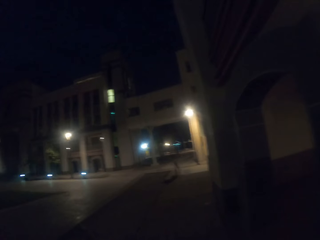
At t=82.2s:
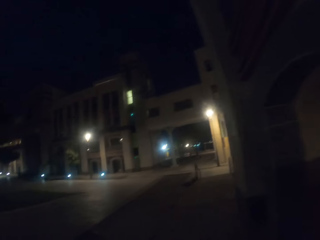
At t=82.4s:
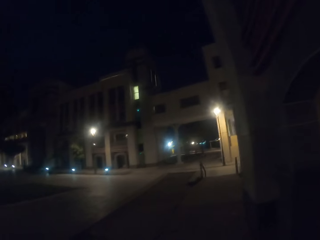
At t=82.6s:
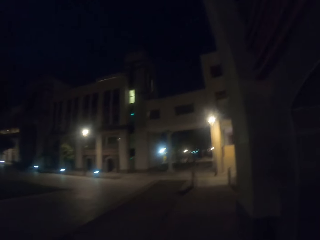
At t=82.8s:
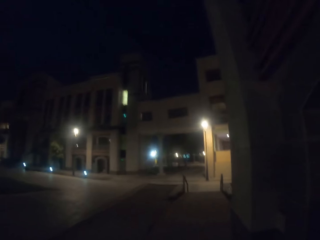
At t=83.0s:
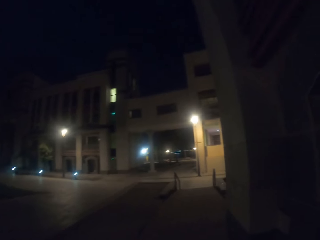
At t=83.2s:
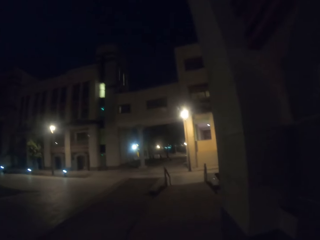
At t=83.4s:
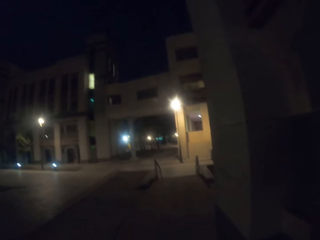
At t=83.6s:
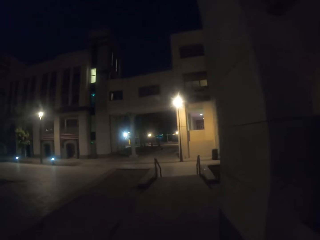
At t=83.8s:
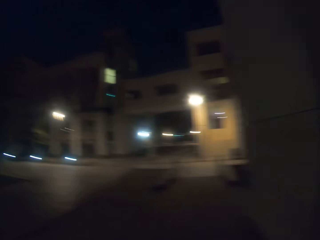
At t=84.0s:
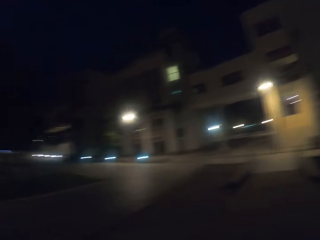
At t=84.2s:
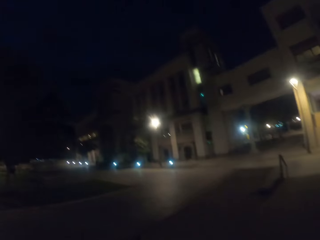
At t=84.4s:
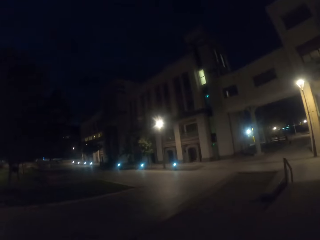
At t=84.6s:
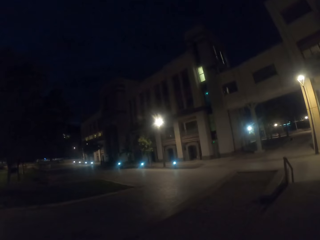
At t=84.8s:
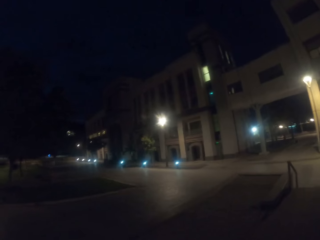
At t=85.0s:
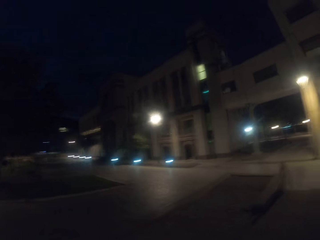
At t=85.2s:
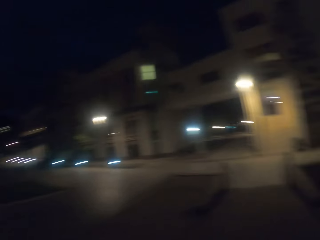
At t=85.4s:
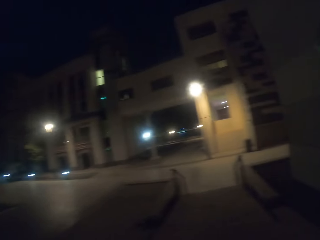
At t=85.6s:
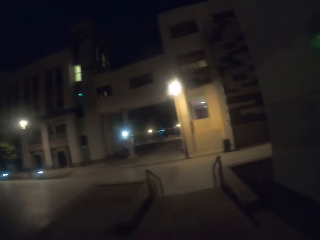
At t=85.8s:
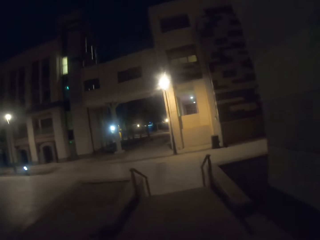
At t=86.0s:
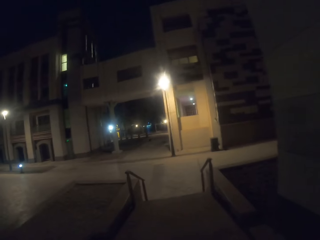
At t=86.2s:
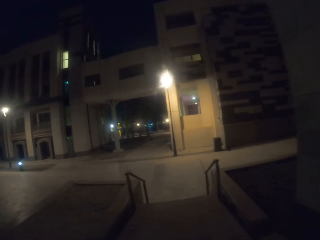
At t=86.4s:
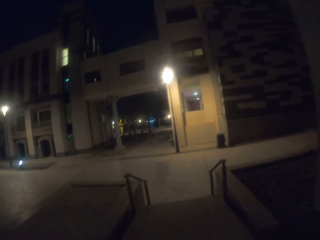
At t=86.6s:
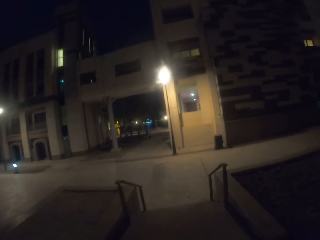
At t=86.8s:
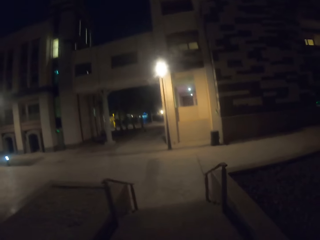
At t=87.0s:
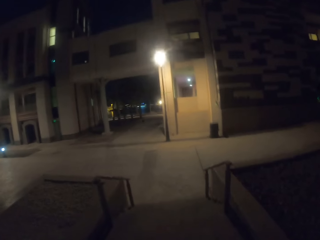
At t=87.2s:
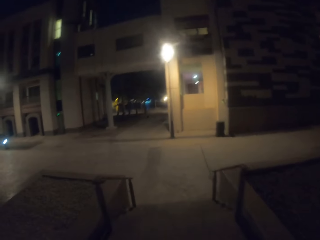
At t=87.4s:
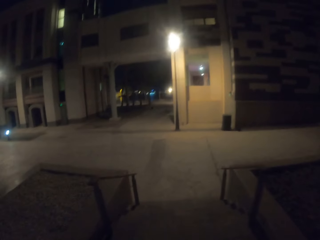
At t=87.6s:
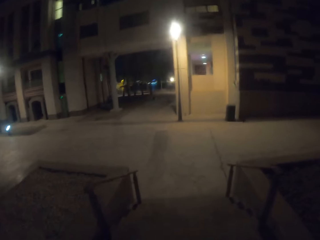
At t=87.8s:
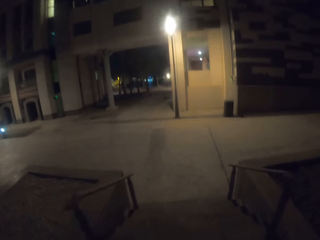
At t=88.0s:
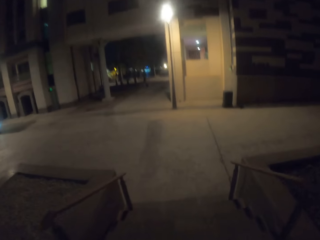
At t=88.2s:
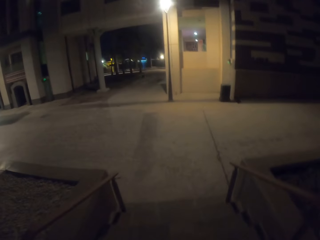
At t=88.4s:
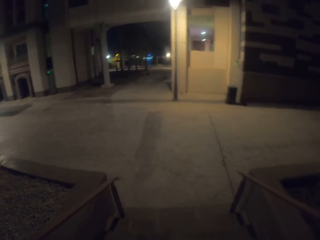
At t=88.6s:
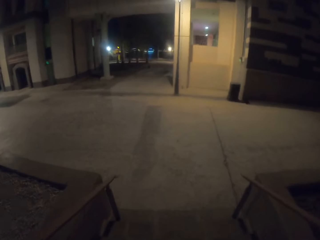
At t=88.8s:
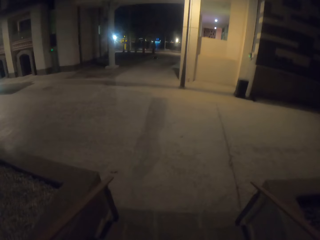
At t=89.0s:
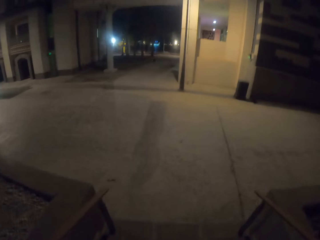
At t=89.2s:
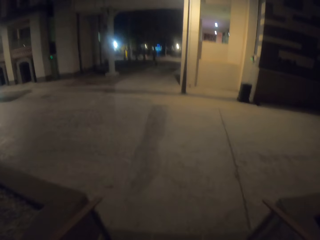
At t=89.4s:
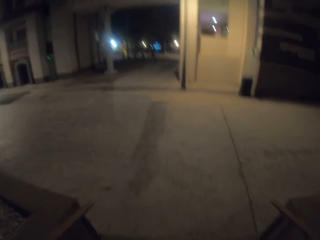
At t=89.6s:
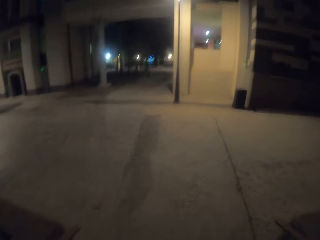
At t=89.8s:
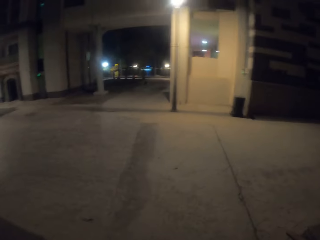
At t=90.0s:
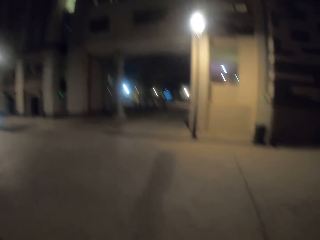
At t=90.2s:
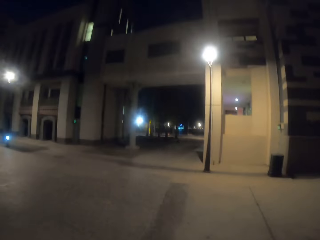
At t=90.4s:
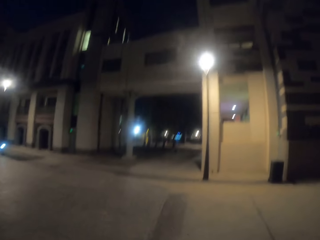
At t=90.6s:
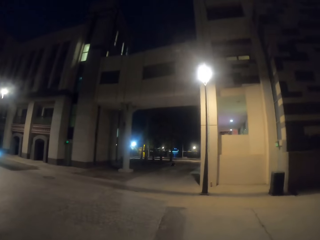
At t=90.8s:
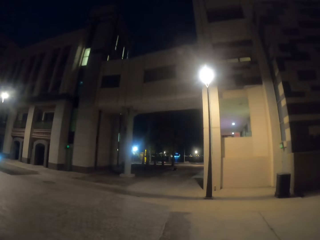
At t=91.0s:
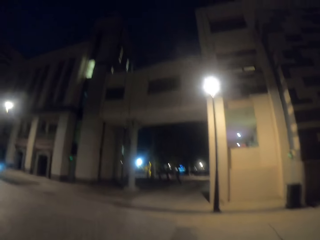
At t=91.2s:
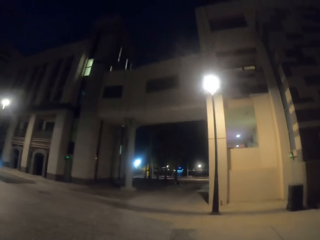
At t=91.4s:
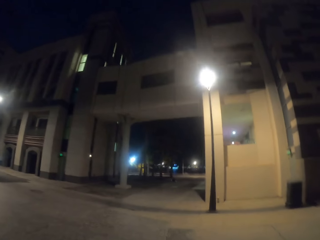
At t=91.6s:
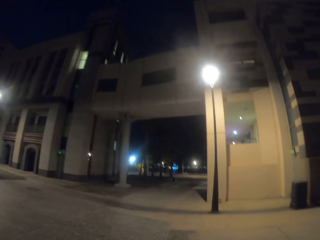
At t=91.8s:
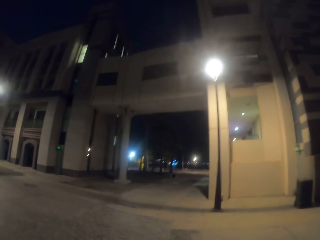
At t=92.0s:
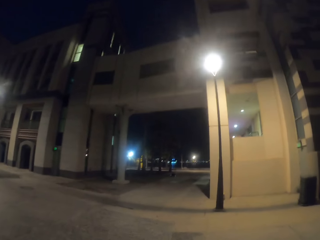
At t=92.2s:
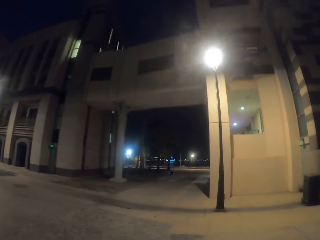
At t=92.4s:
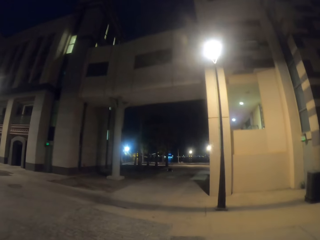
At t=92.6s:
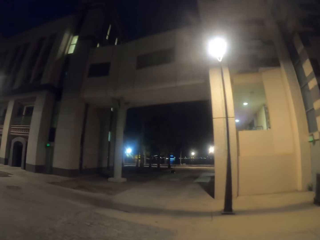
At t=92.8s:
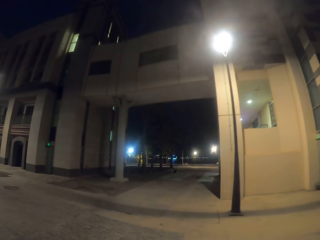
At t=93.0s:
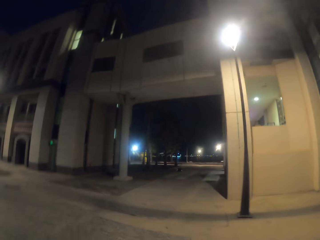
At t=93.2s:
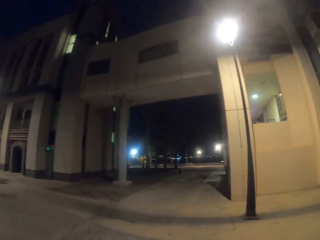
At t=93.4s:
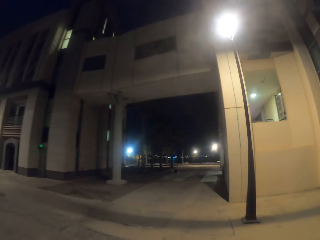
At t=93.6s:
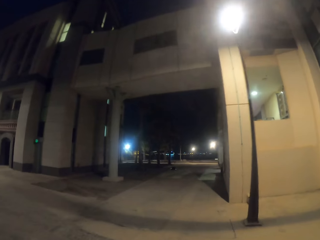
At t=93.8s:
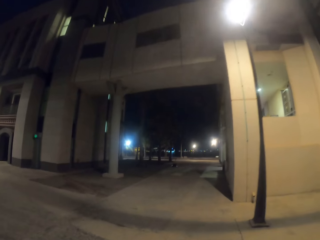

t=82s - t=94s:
The camera wearer looks around. They walk down a staircase.

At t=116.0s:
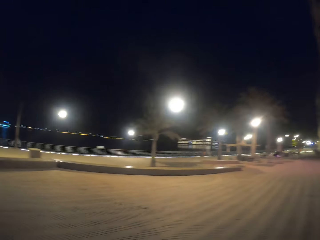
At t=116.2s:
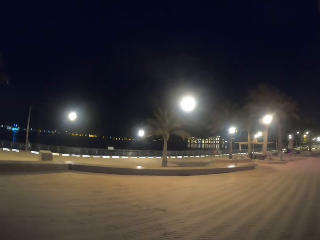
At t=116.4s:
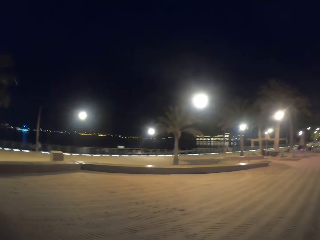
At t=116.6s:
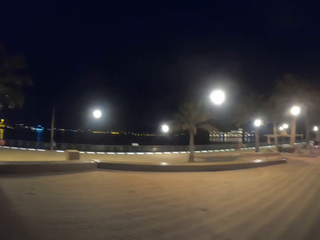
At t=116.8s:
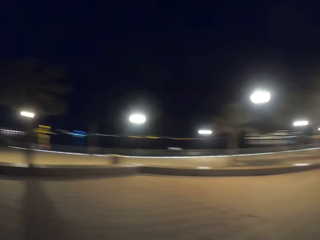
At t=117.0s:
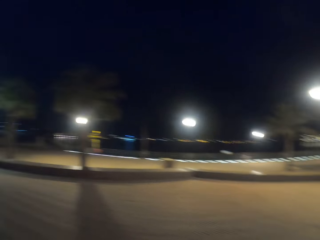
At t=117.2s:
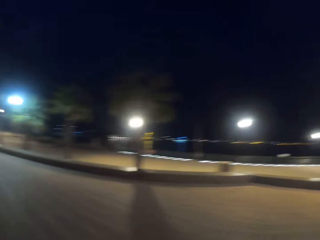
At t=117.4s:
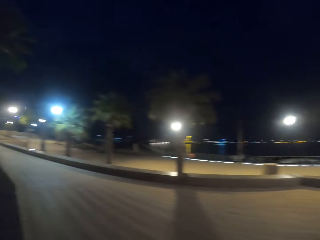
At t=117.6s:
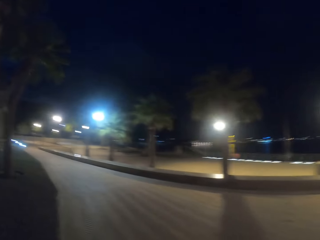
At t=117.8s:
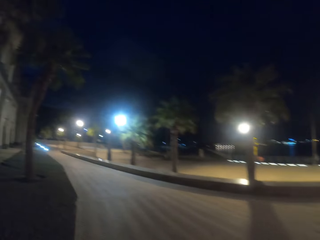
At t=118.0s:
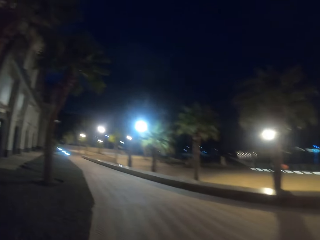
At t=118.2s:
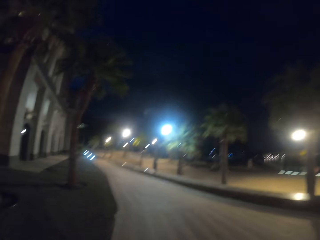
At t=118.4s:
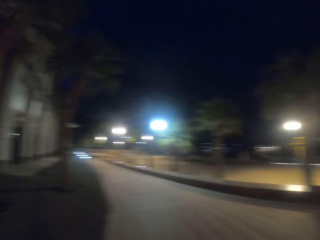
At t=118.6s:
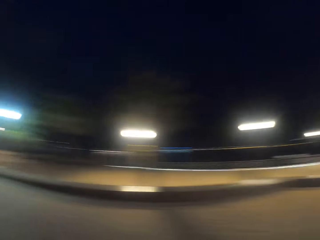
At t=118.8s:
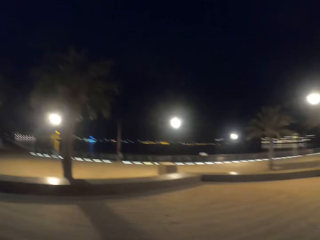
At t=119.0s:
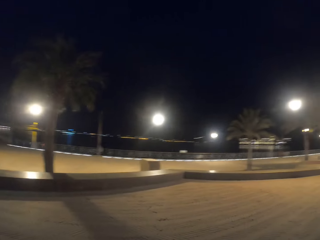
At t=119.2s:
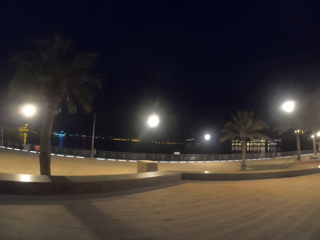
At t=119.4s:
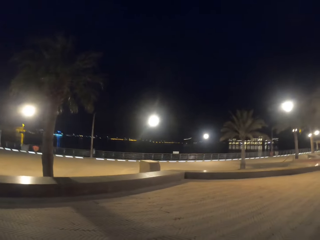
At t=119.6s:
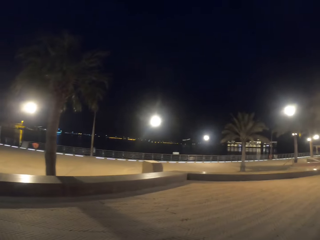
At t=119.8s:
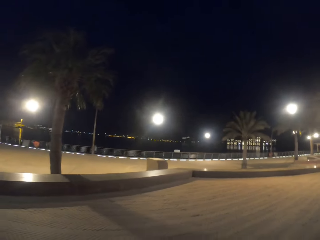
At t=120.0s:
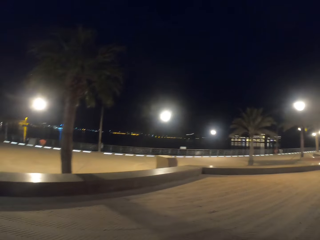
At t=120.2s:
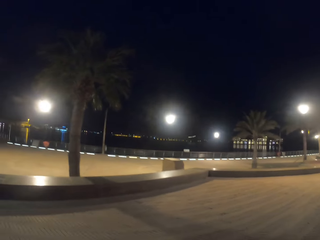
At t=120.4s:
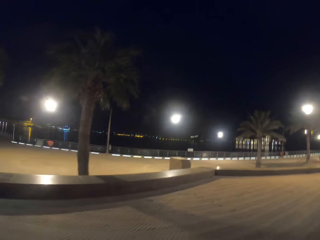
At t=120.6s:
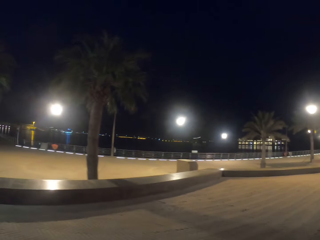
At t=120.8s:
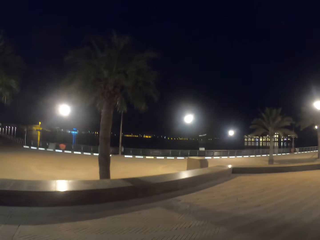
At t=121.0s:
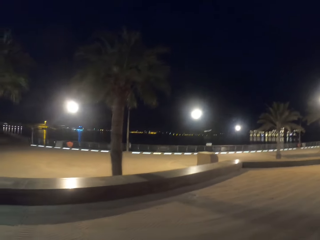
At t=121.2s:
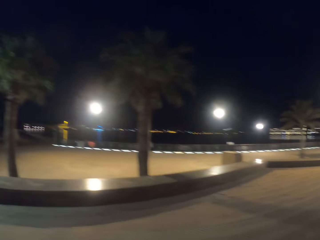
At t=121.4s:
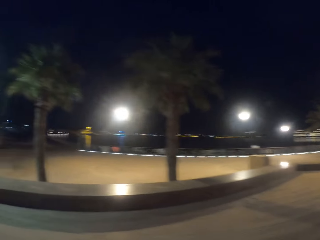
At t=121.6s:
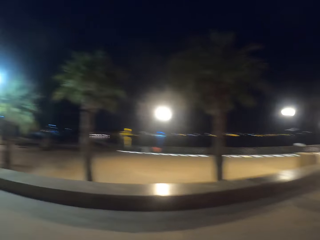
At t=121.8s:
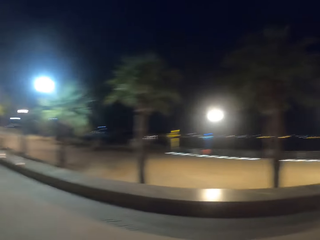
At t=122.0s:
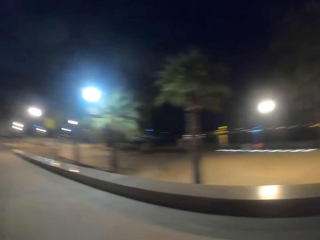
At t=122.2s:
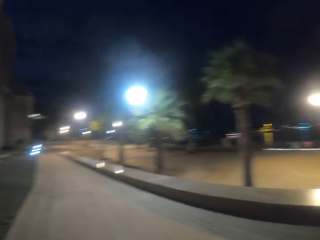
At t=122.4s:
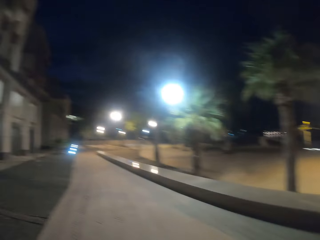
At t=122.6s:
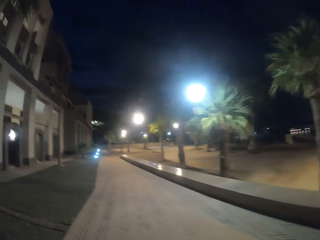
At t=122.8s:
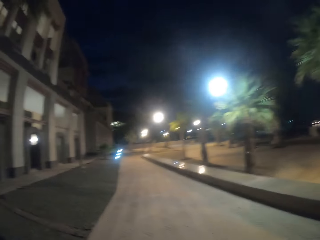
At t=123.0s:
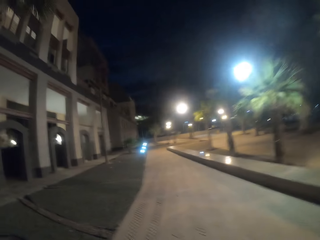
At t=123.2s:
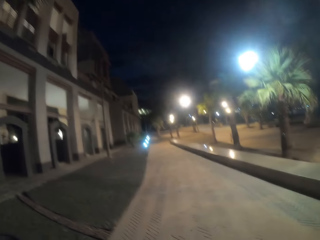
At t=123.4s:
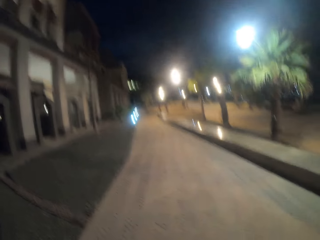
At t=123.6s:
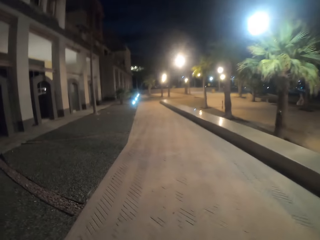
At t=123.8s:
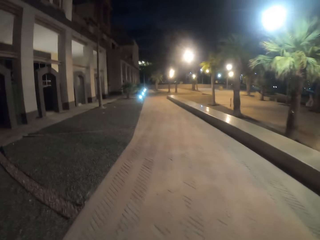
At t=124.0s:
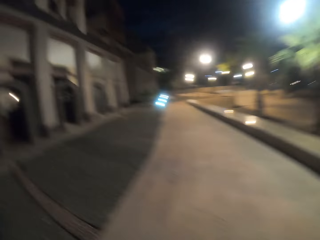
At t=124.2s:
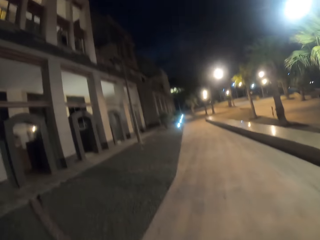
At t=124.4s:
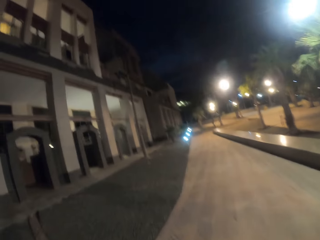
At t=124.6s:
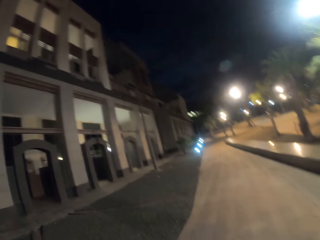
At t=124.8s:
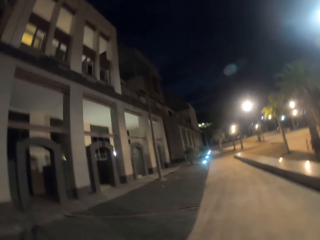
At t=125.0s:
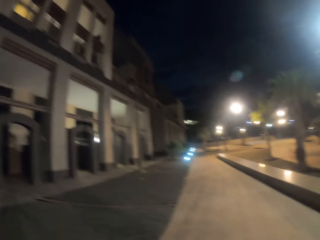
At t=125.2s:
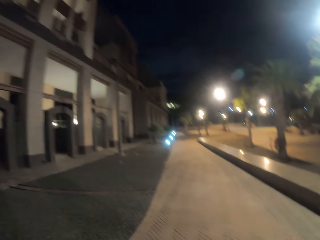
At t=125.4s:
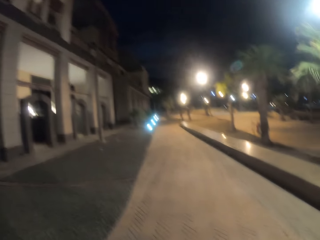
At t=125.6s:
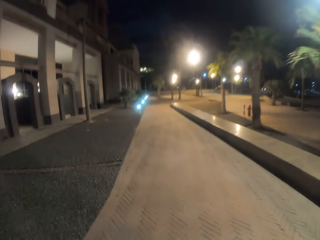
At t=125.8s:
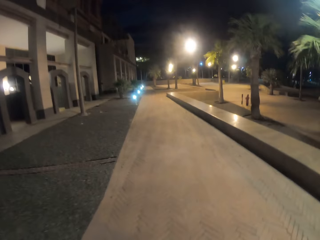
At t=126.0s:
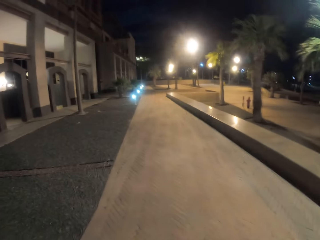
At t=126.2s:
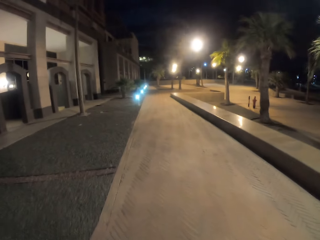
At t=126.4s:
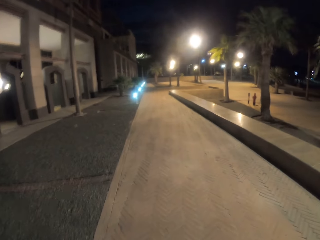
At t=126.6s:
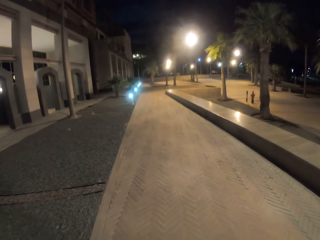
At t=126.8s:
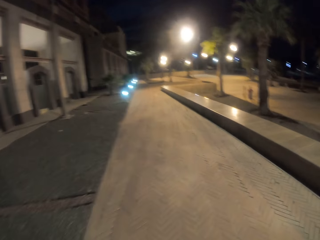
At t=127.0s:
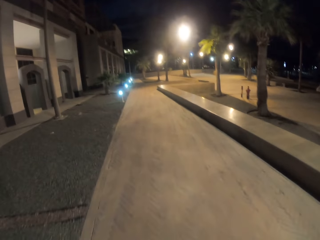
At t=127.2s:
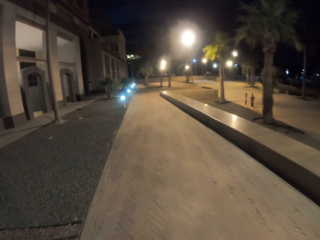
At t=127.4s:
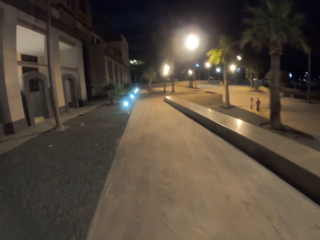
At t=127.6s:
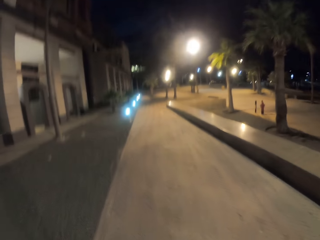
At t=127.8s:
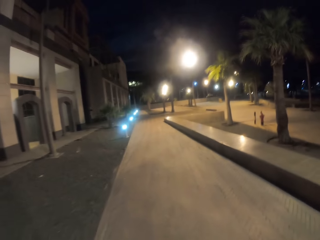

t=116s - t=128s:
The camera wearer looks around. They walk around.
